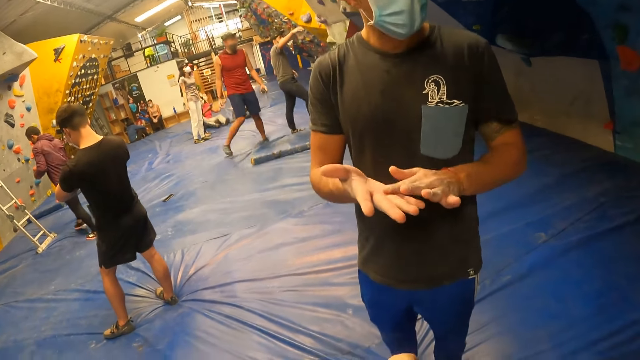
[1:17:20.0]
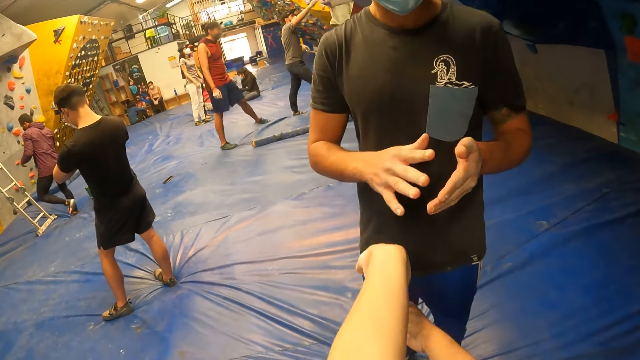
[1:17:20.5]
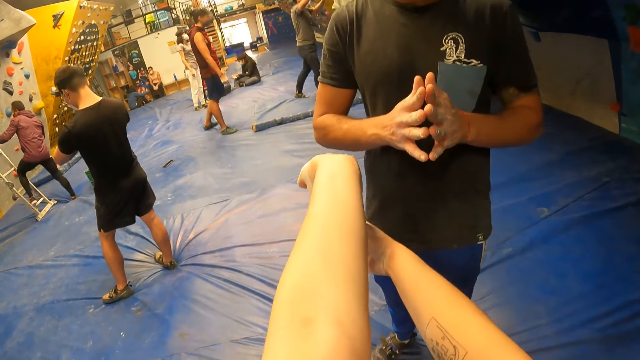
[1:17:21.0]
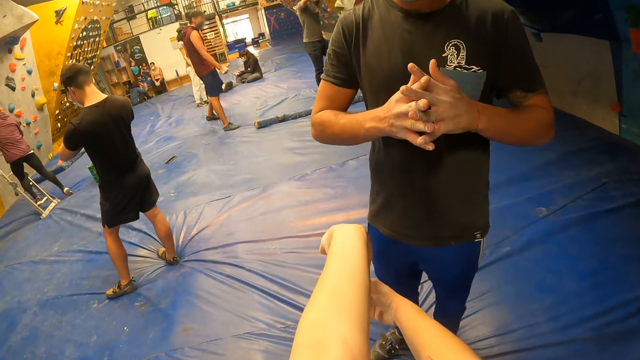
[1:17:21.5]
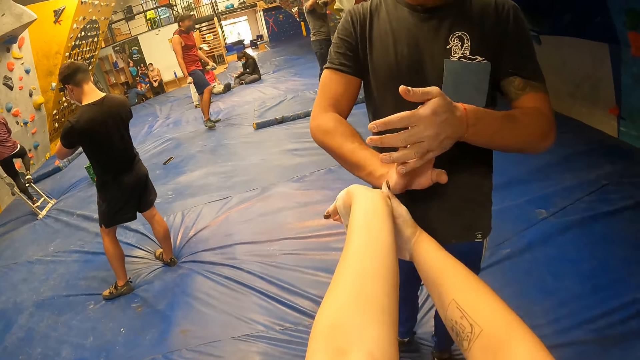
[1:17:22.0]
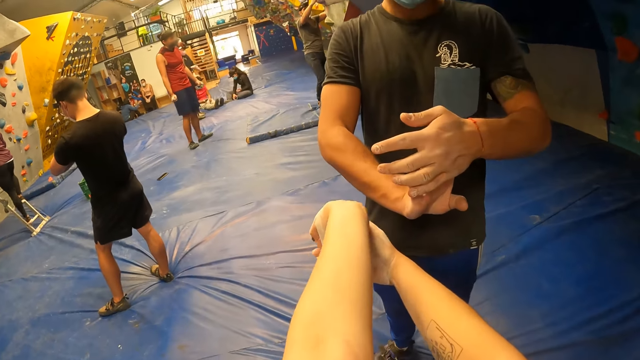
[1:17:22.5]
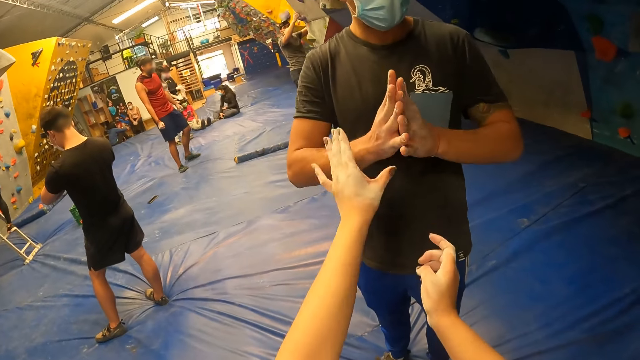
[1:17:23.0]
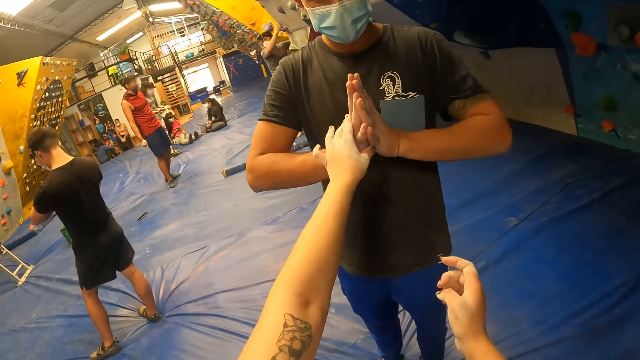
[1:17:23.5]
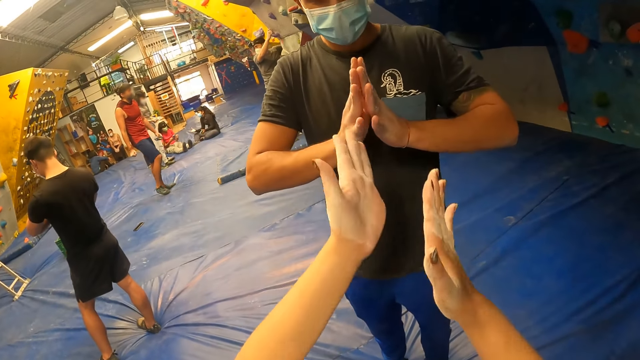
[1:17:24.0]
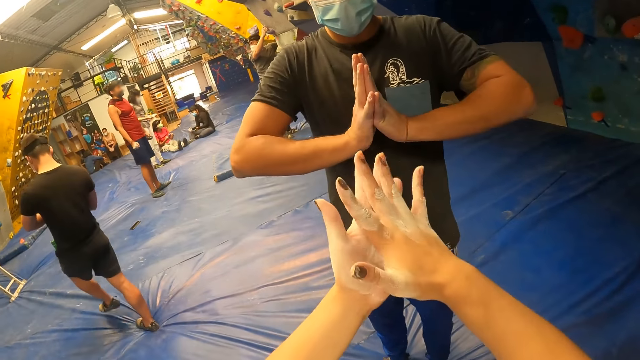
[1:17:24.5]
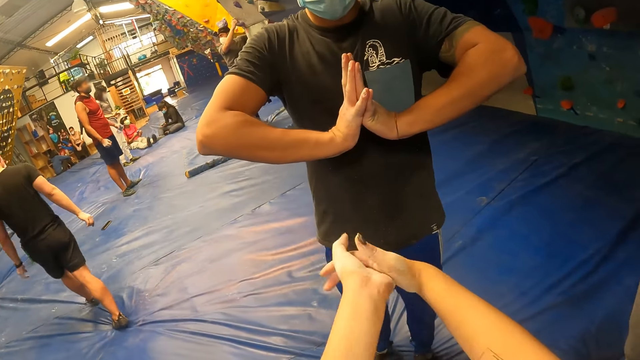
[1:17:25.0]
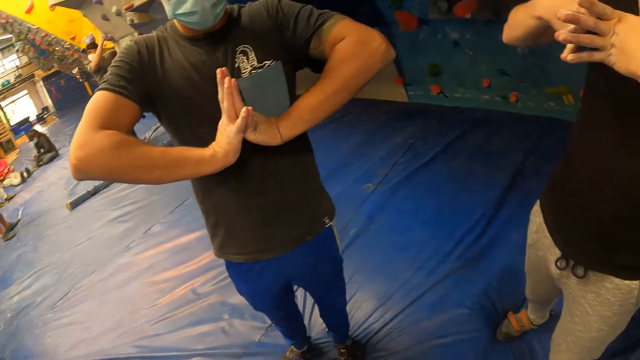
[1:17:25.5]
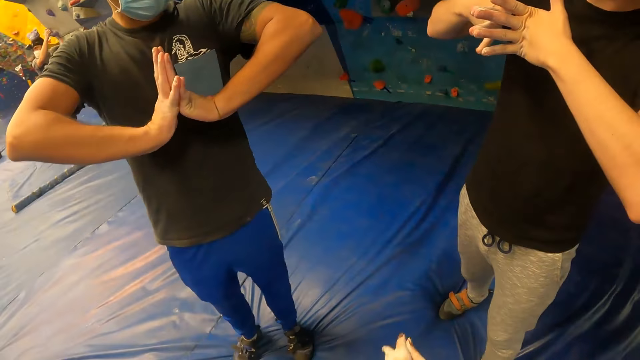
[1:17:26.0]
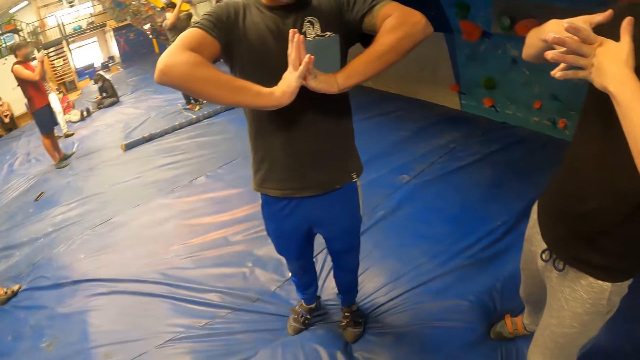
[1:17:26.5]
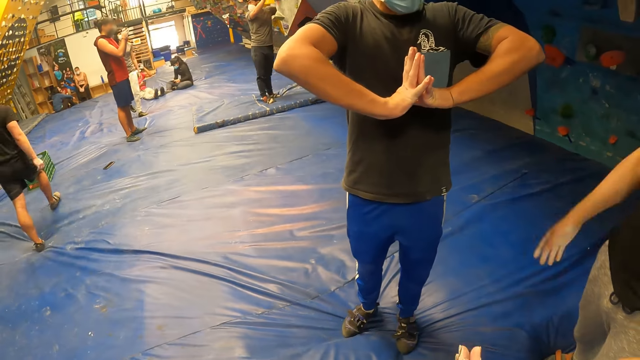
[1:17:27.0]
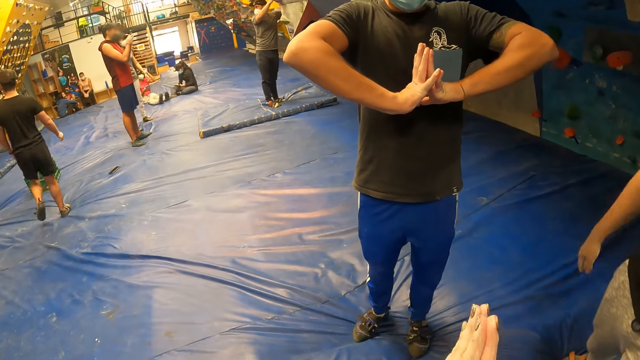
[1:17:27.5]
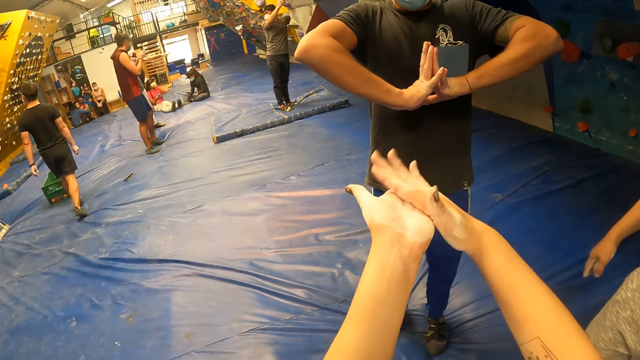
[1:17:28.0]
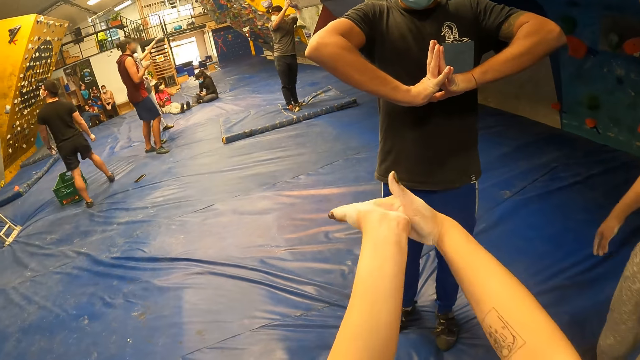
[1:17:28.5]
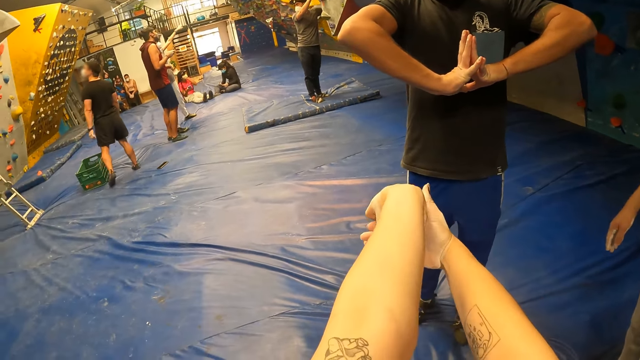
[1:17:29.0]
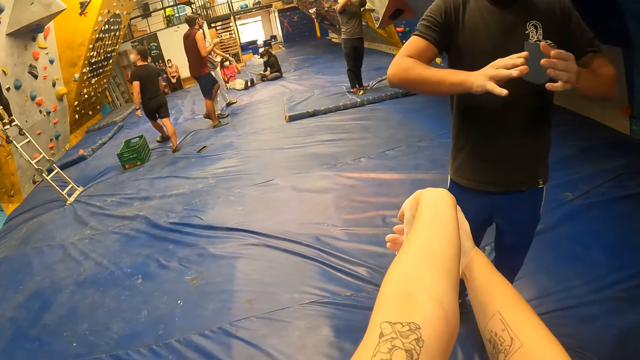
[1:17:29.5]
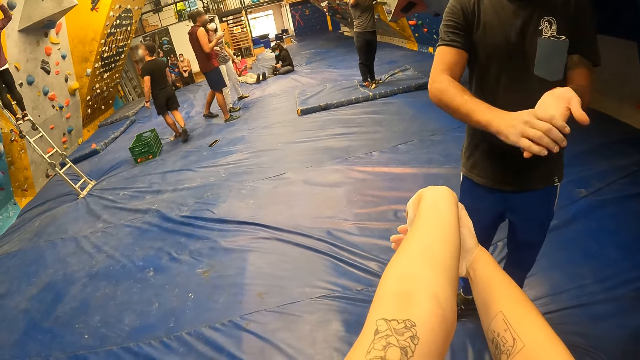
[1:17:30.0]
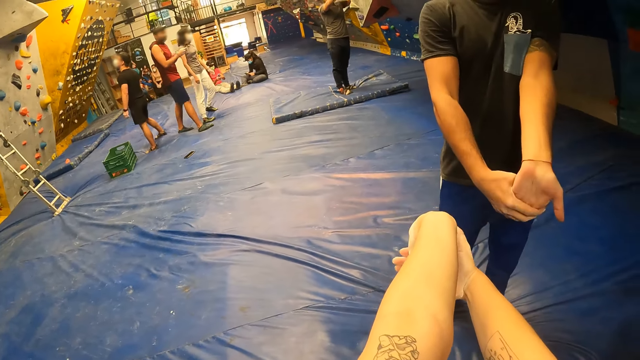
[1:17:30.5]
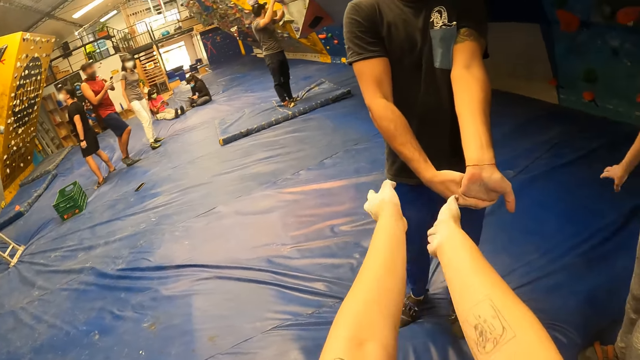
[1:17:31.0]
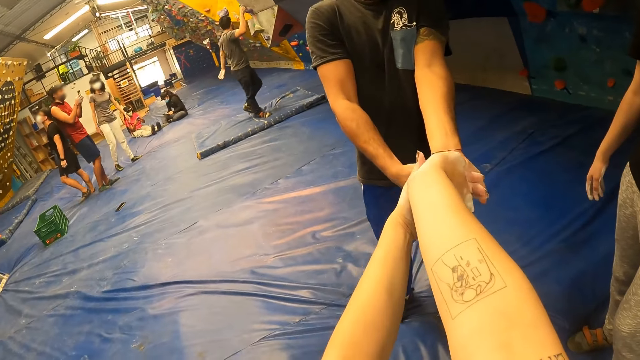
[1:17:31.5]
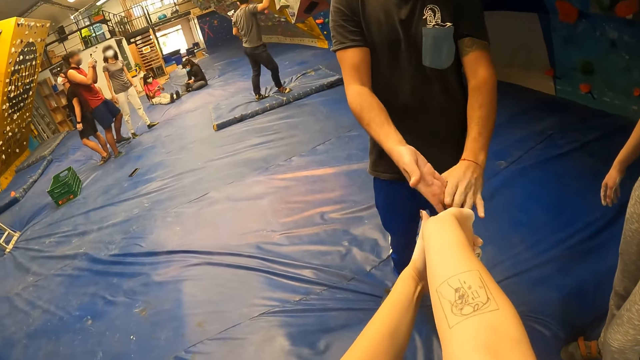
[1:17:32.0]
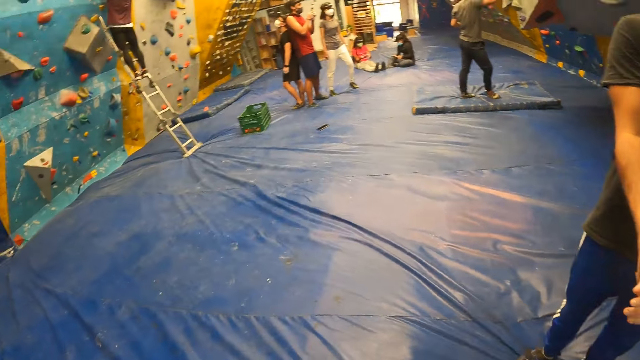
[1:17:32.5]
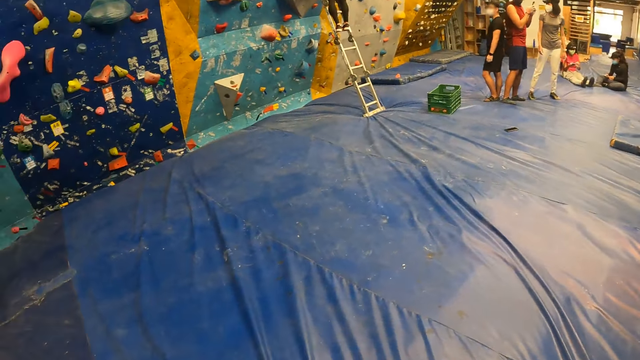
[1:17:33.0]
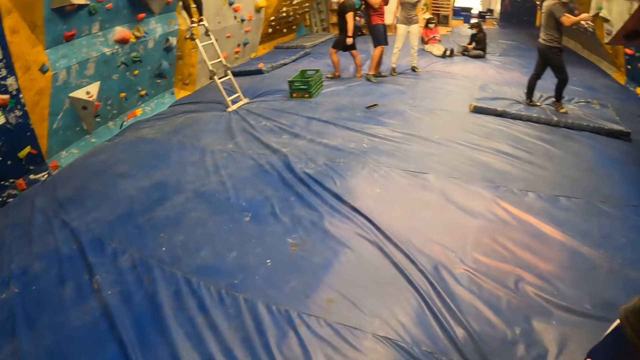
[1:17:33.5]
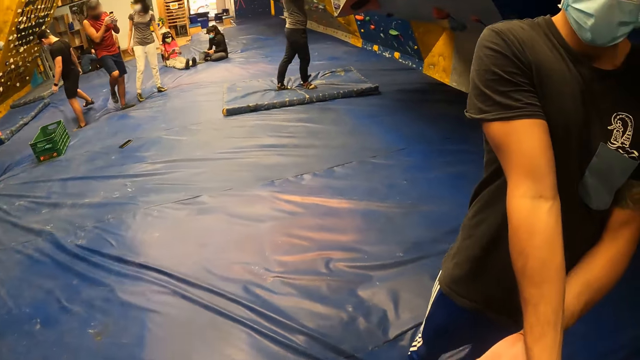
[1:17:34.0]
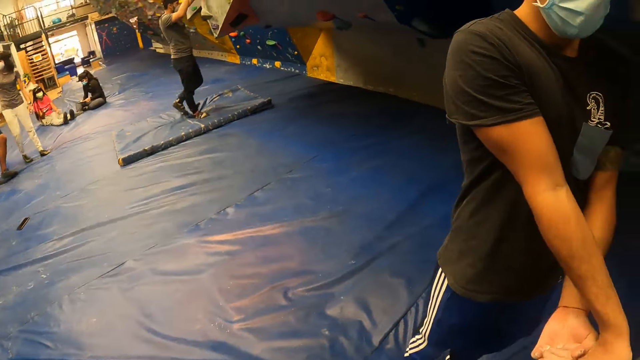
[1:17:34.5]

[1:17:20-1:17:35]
A man puts his hands together. The camera wearer touches the hand of the man. She rubs her hands. She stretches her arms. Another man squeezes his fingers. The camera wearer rubs the palm of her left hand with her right hand. She stretches out her hands. The first man stretches out his hands. The camera wearer looks around the room.

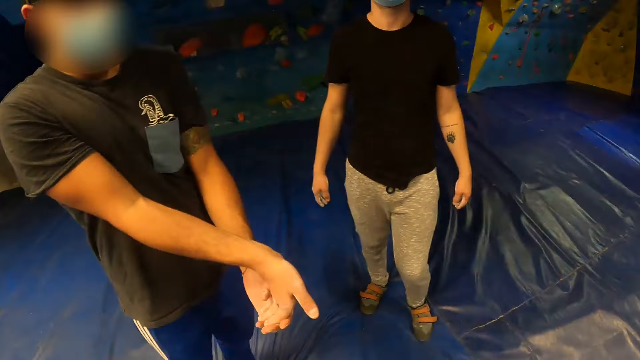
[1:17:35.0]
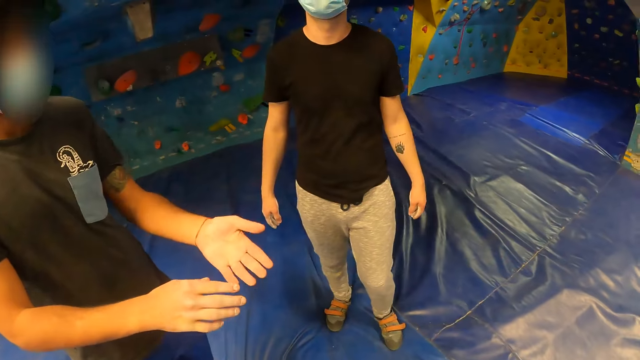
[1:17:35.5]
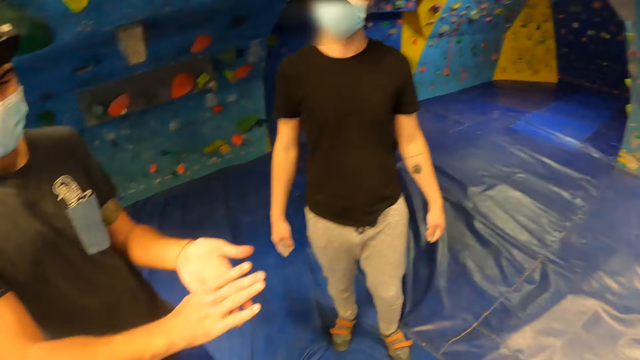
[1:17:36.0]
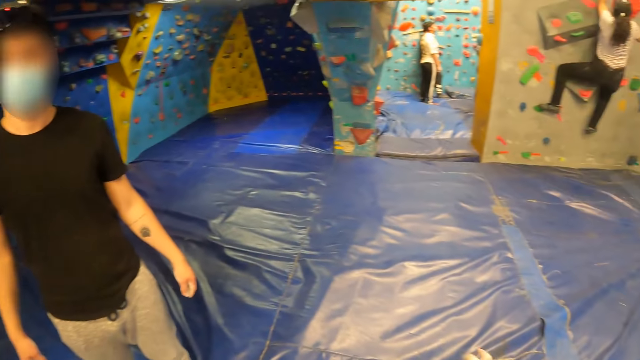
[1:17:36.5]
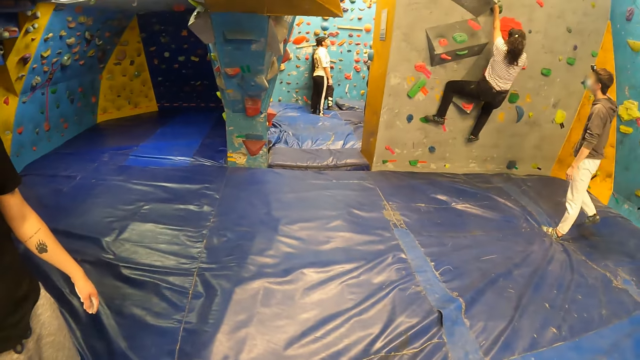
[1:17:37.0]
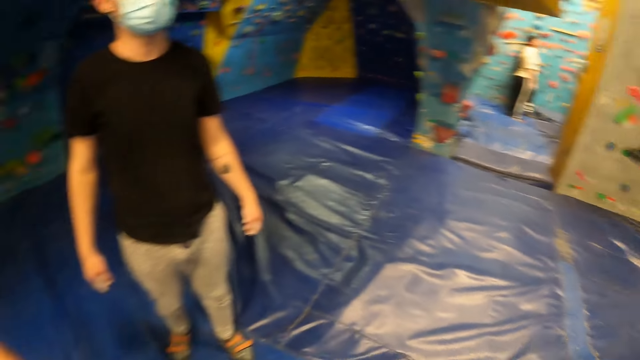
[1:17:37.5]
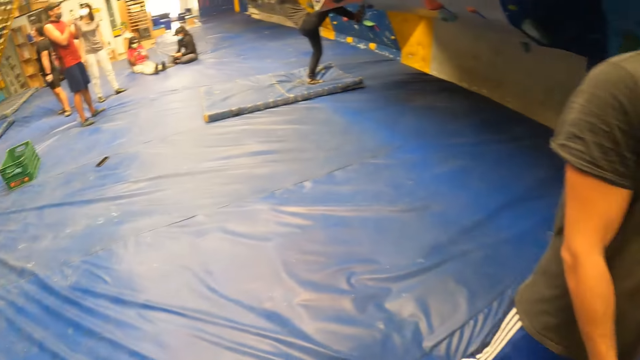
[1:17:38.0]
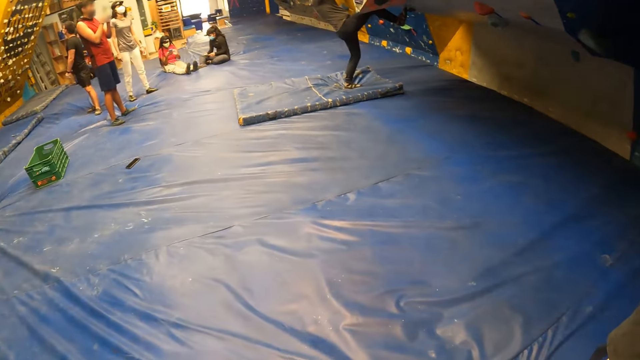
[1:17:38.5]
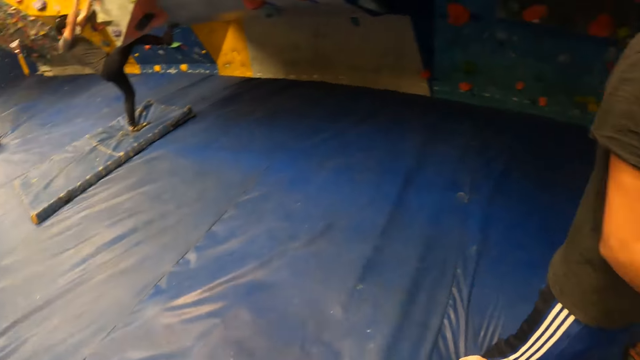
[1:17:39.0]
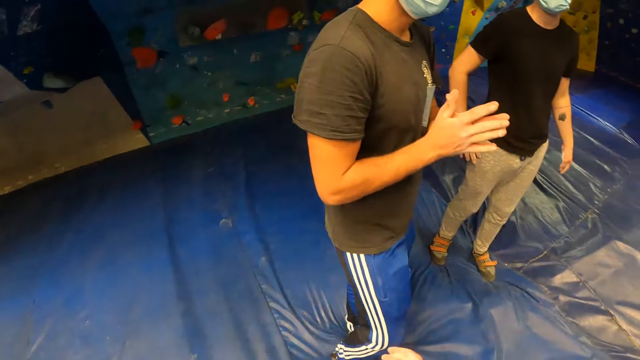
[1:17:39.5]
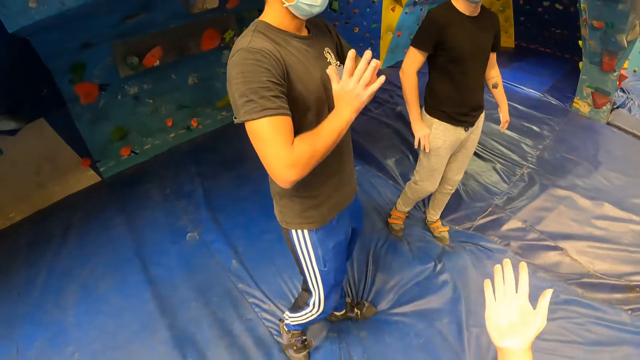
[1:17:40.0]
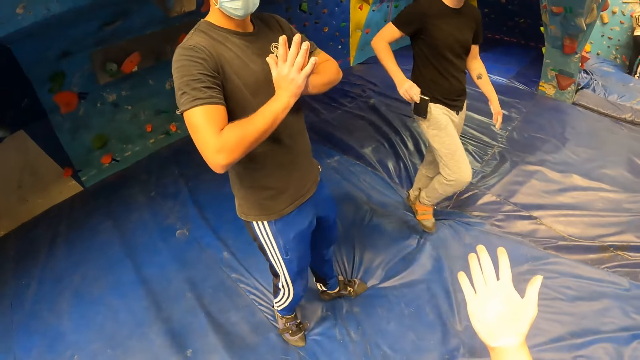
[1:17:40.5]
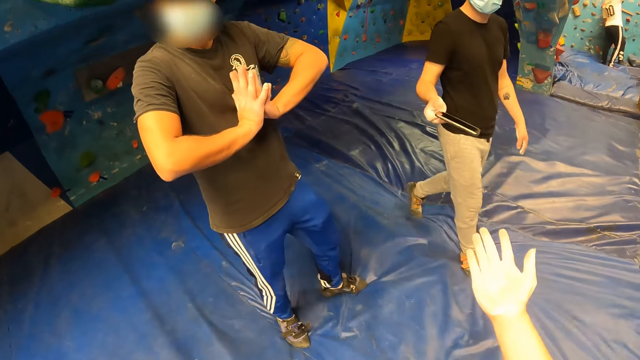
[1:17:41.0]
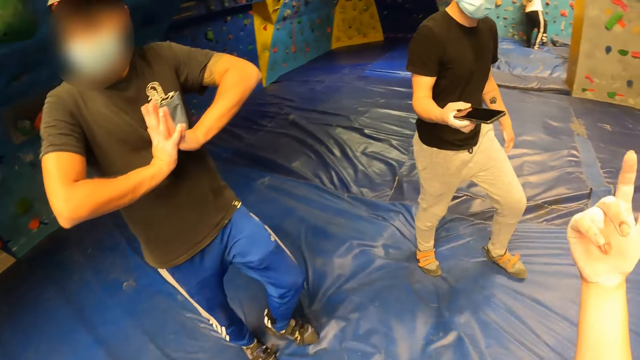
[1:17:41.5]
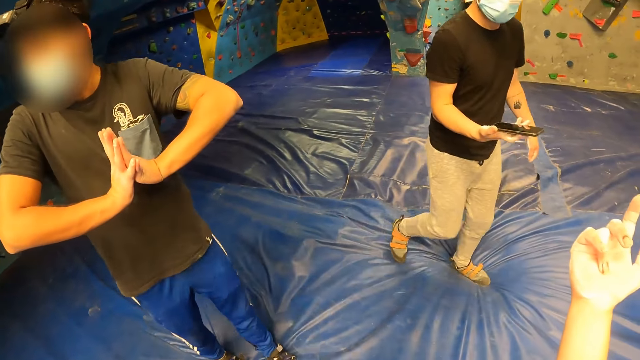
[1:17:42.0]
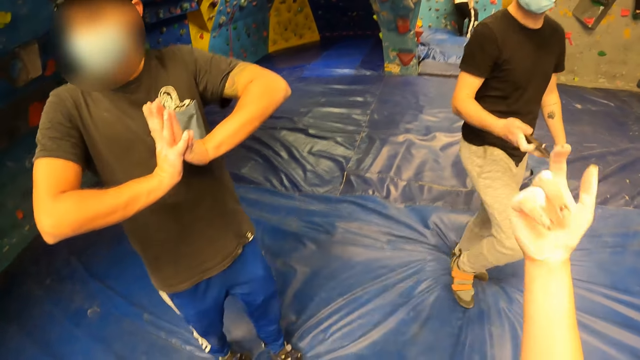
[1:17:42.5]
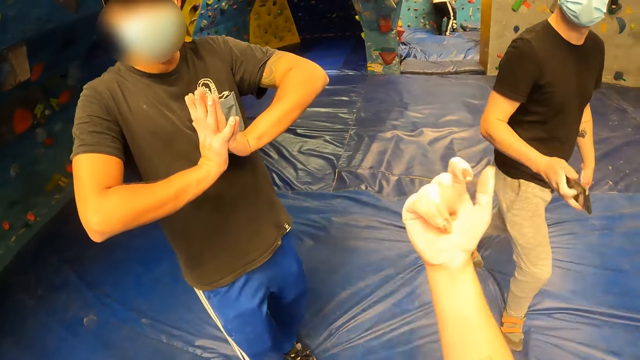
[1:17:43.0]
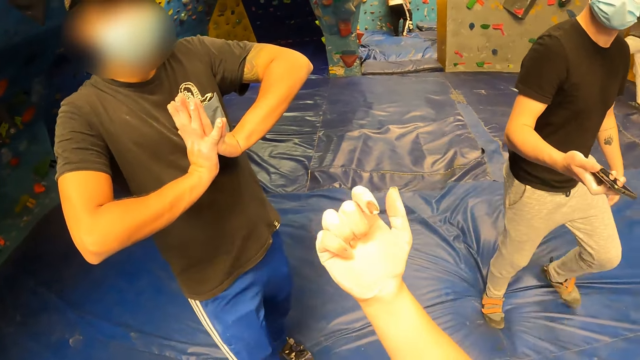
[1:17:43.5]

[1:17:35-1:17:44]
The camera wearer looks around the room. A man removes a phone from his pocket with his right hand.
